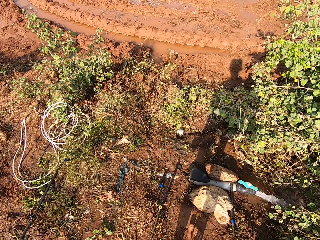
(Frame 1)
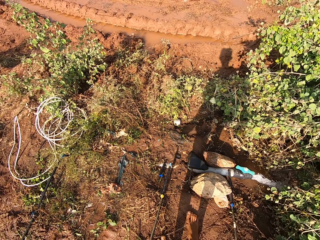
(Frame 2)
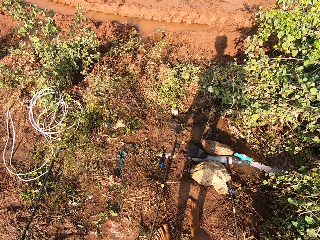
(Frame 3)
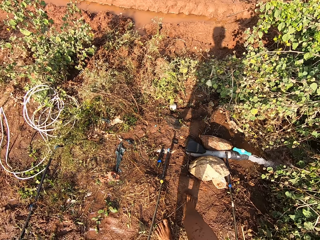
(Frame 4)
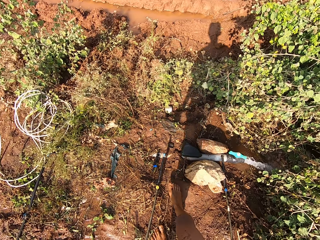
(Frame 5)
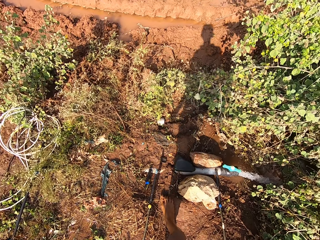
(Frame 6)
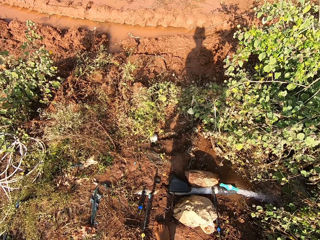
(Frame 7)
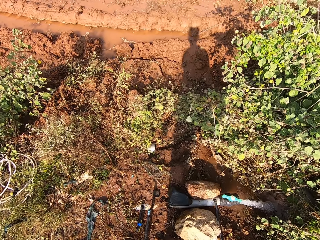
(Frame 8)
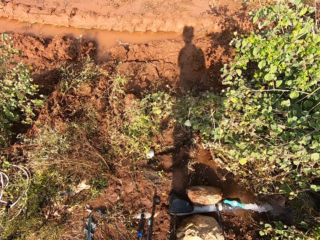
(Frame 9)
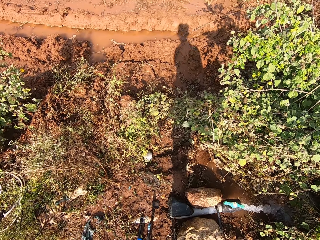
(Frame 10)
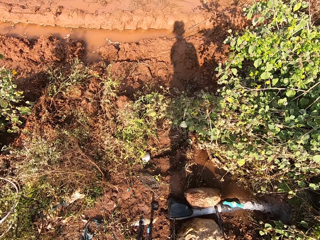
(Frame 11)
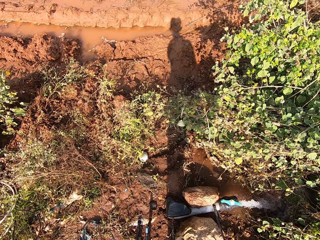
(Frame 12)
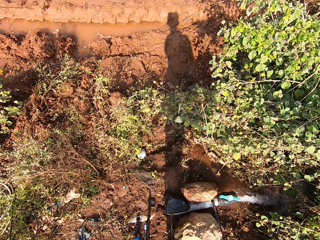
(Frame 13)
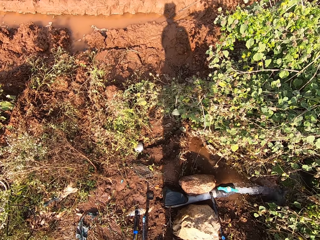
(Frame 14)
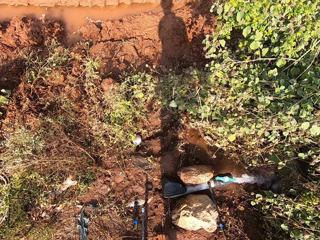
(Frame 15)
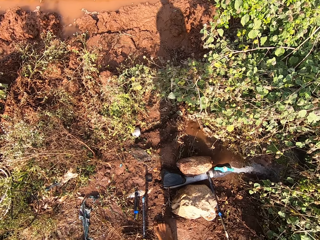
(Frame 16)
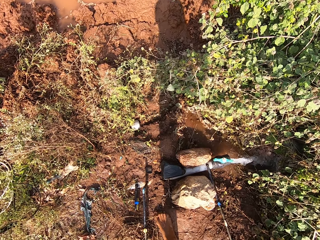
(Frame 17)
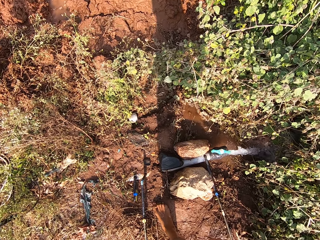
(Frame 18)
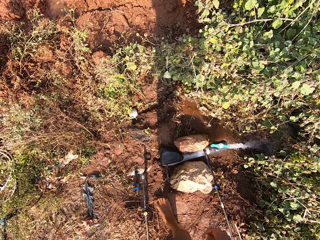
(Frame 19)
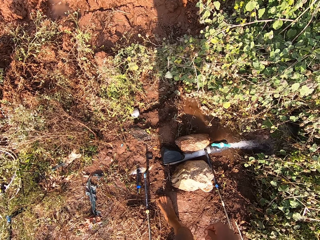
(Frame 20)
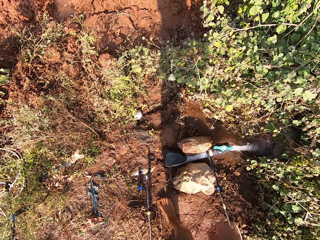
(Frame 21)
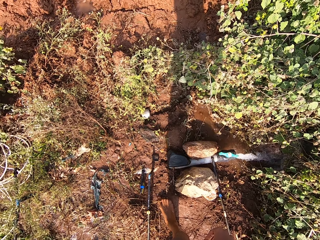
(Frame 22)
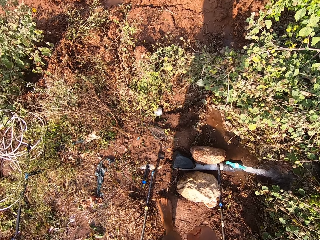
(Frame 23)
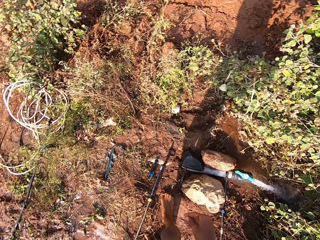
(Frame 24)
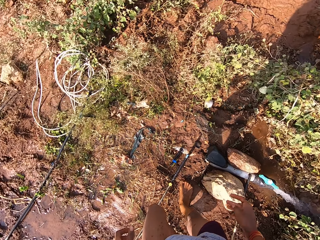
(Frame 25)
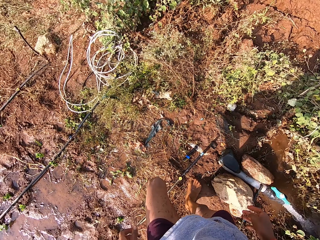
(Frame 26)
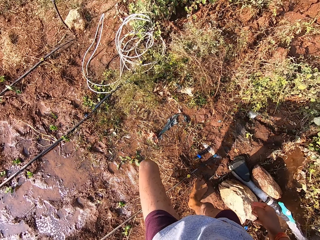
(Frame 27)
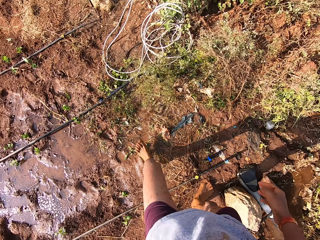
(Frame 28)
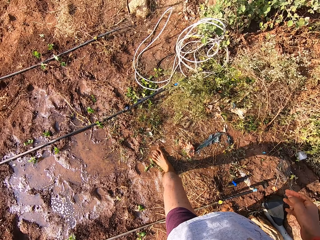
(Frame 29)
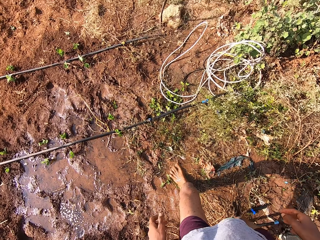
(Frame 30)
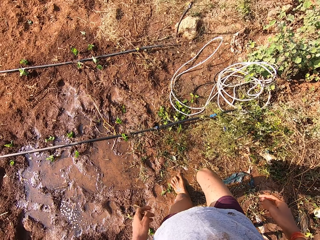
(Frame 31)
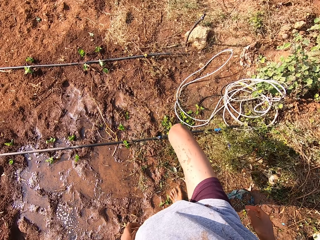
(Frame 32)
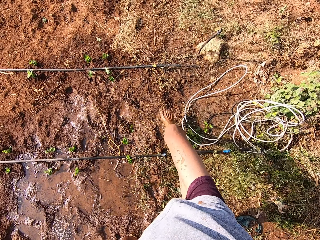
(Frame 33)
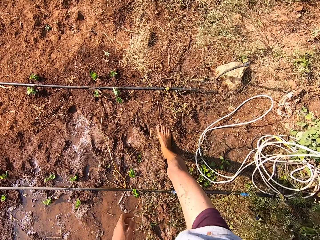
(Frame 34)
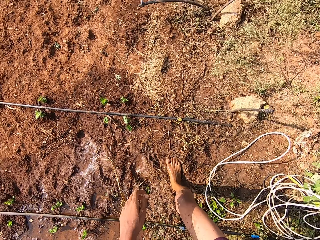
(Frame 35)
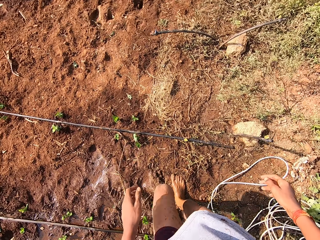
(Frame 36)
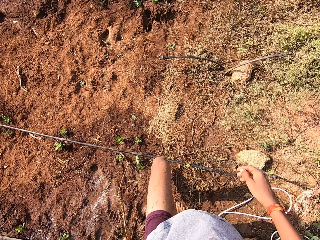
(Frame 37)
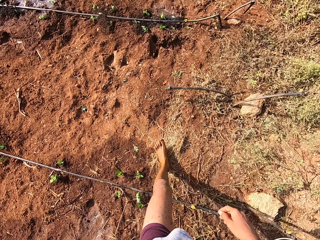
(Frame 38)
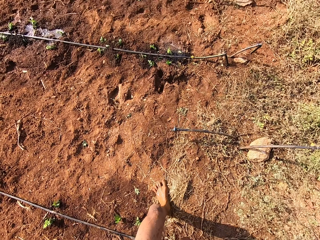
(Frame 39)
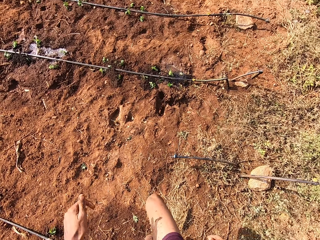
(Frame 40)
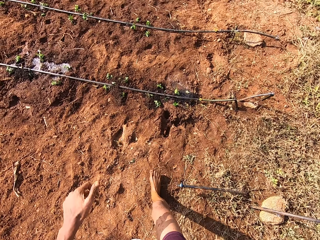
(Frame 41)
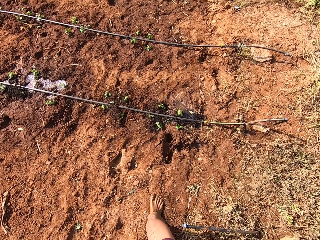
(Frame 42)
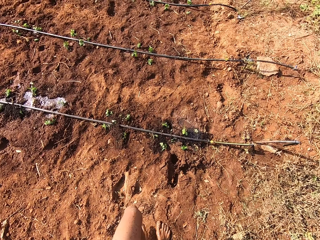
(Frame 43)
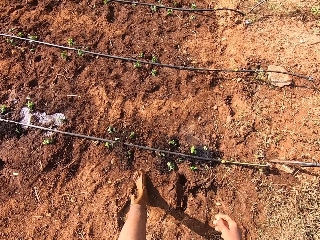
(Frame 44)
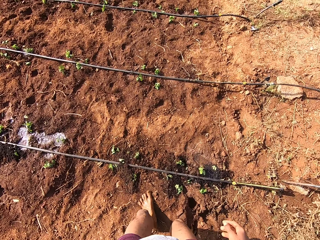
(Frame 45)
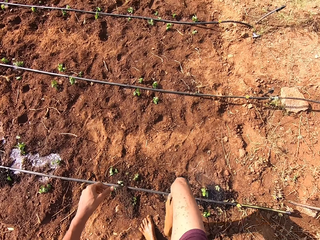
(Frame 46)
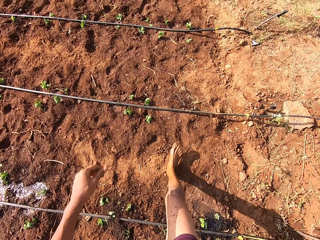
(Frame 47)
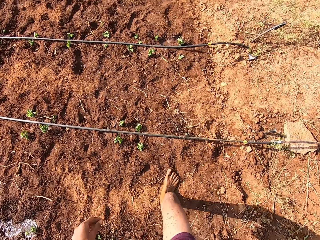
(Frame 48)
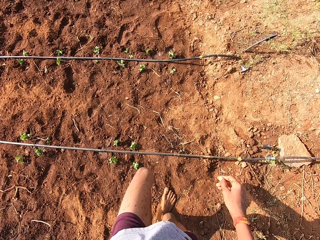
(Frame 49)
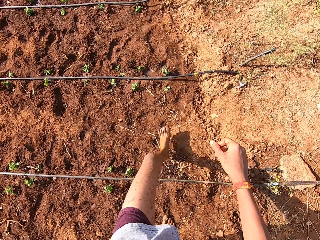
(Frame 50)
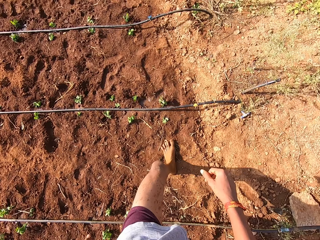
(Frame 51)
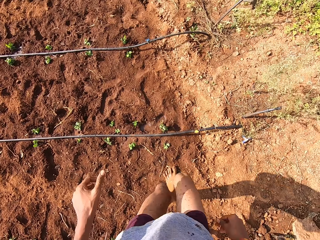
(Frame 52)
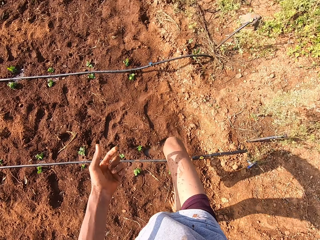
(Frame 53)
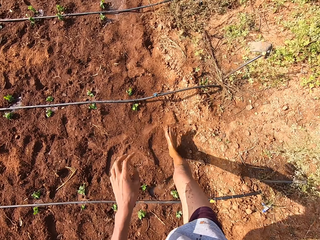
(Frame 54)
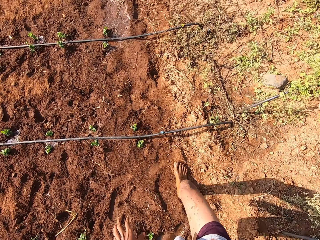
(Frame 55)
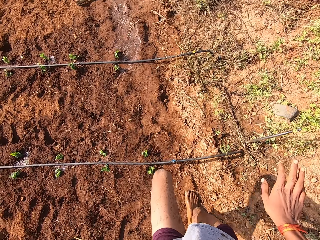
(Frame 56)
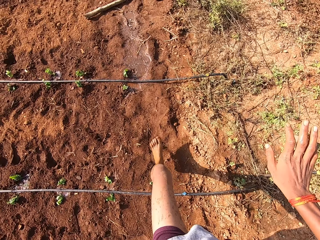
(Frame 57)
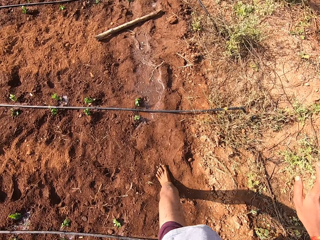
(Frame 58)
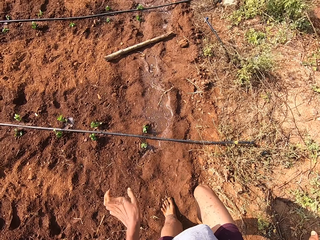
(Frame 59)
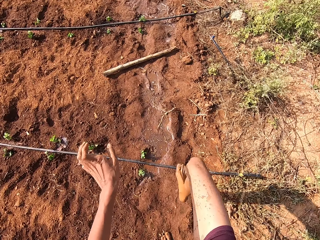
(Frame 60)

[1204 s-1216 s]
The camera wearer moves around.

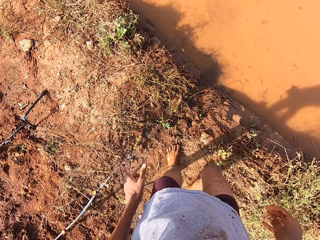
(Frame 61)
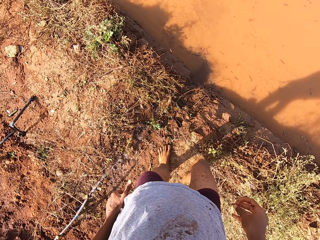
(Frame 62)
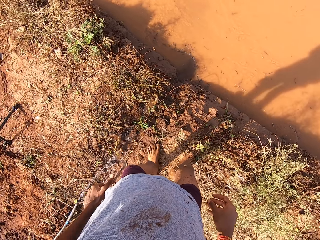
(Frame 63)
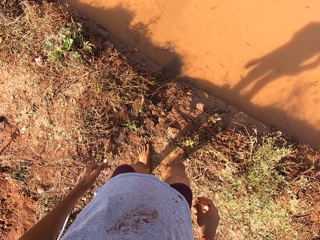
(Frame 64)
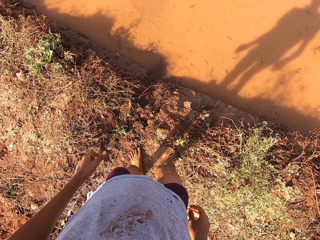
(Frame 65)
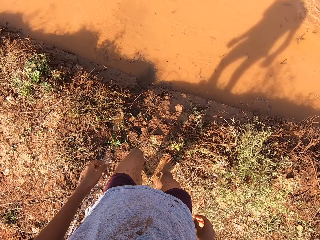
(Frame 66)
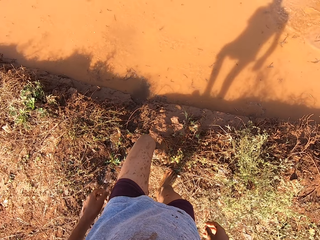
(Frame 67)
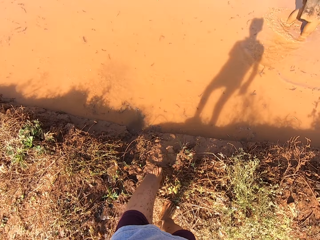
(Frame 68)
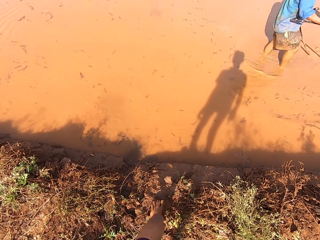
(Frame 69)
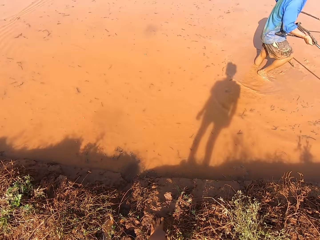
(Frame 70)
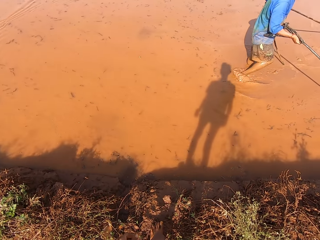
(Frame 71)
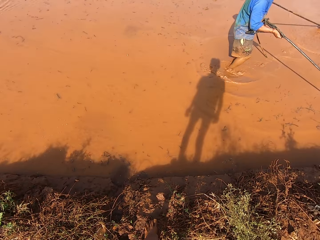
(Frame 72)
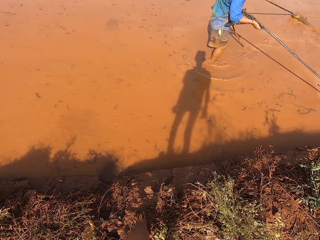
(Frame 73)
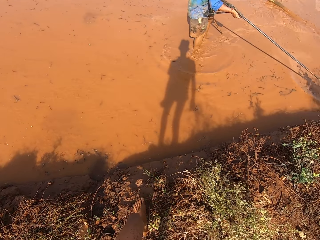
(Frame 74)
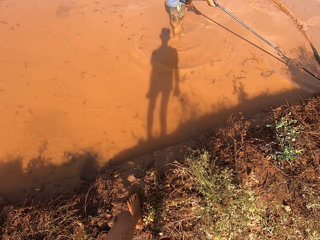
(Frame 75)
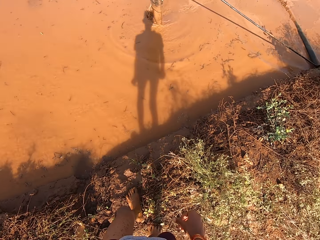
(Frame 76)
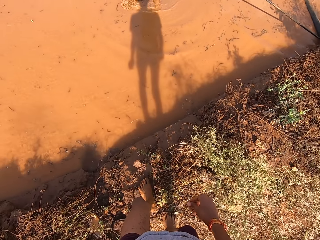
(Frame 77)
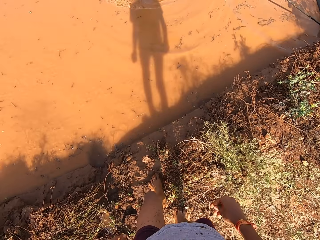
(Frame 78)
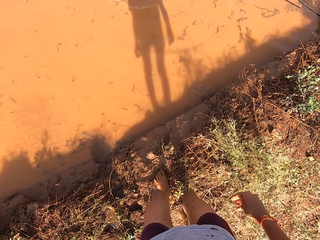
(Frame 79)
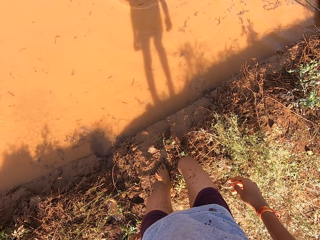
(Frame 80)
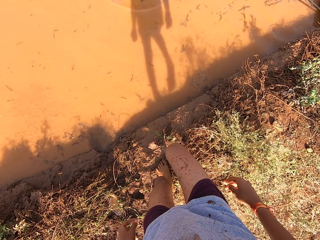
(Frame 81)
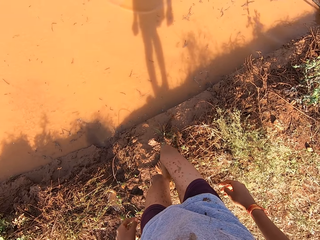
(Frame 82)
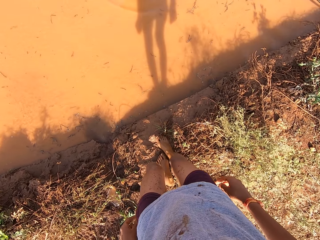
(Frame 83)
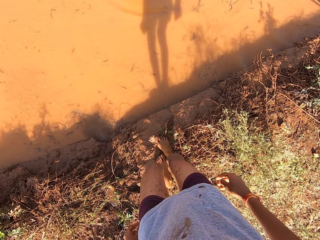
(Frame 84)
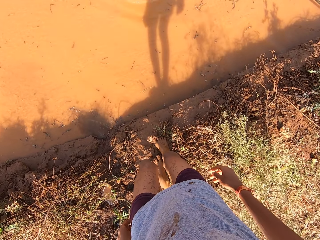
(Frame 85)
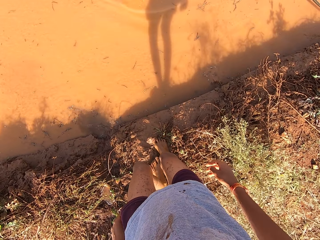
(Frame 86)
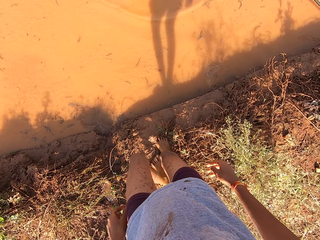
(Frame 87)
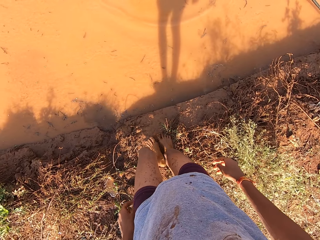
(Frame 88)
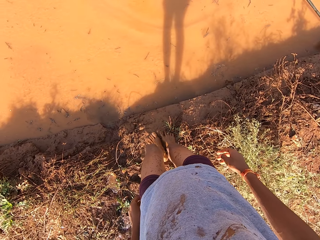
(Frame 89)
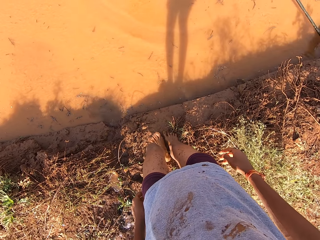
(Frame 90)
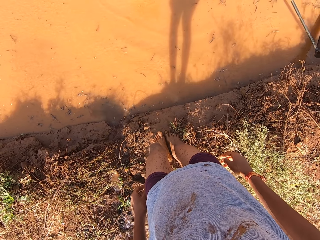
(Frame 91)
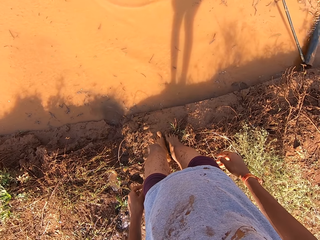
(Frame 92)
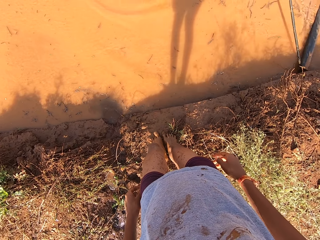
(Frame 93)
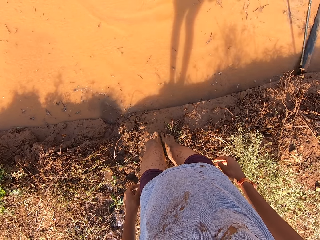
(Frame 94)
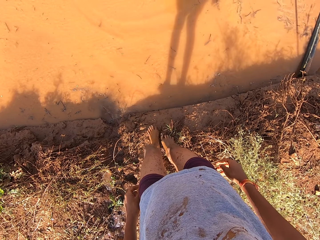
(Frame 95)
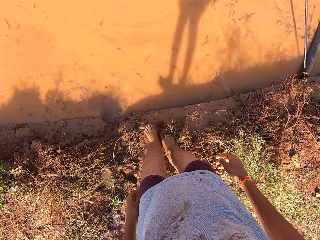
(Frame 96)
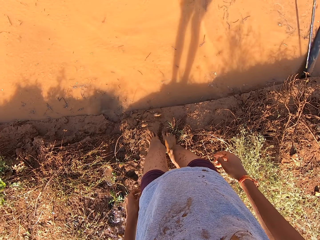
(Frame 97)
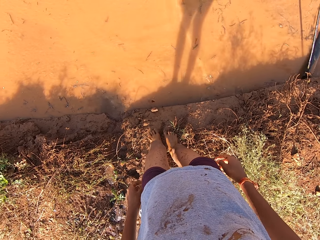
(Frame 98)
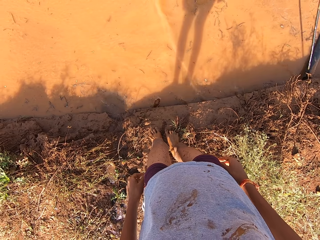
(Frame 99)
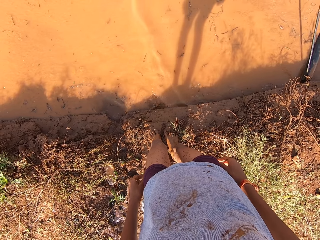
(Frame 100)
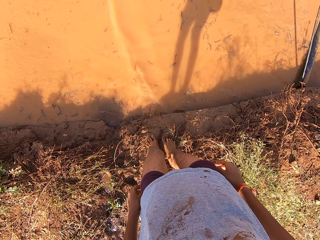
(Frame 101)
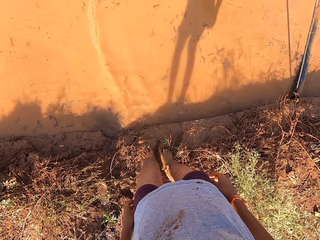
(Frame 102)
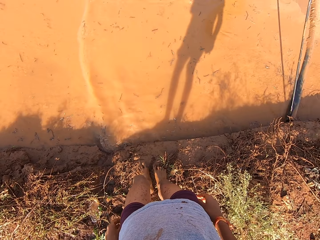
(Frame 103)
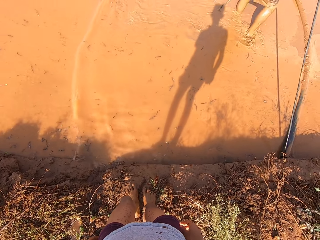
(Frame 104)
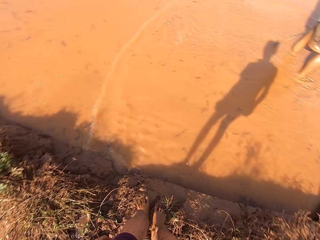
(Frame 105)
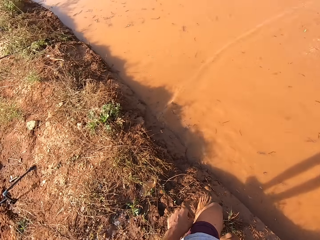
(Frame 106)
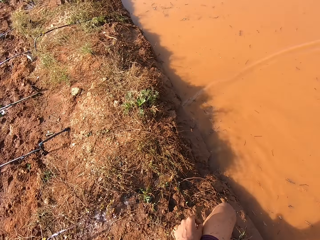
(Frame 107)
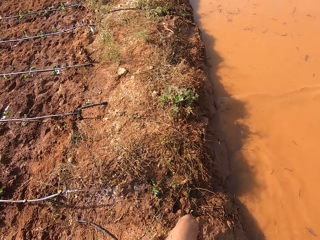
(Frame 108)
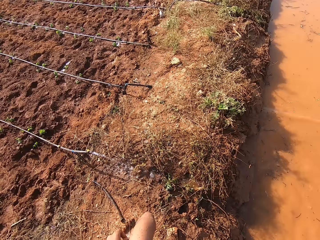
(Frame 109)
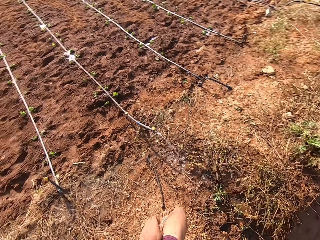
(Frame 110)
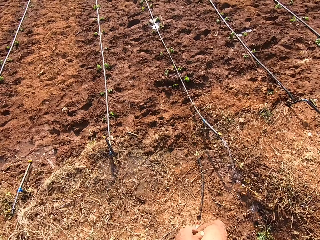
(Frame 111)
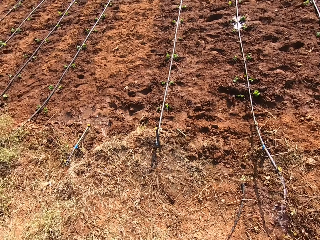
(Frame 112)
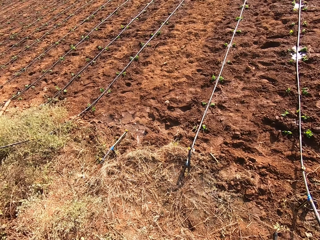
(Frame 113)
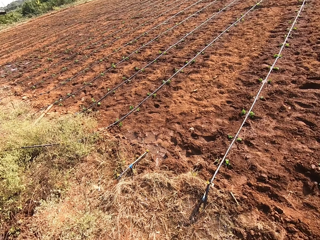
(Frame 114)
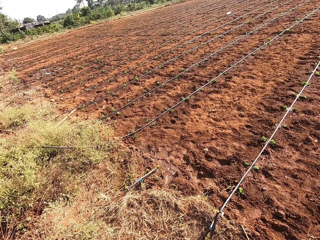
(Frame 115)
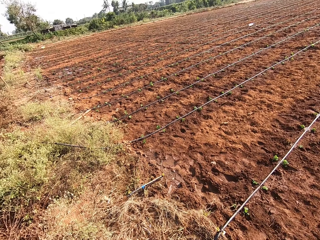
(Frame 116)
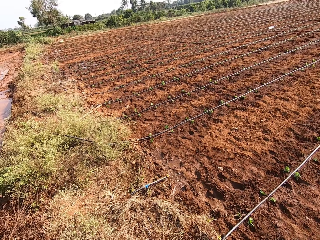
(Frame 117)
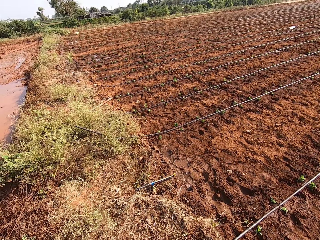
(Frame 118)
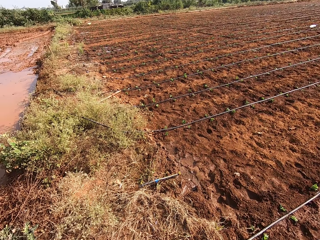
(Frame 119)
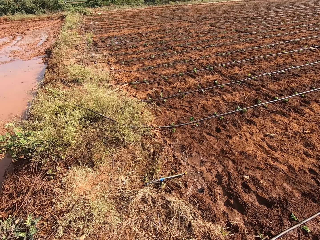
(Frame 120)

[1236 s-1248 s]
A man pulls the irrigation hose on the muddy water with both hands. The man talks to the camera wearer.
